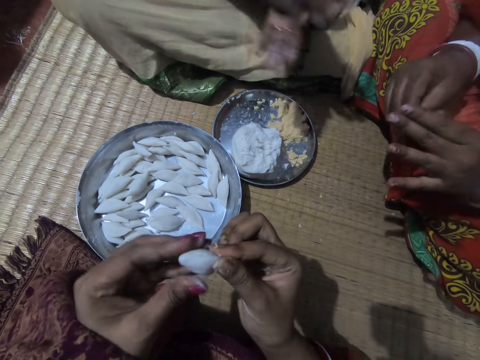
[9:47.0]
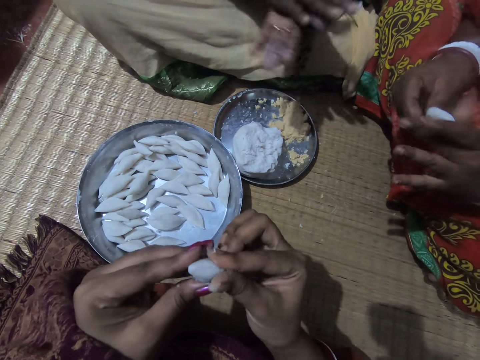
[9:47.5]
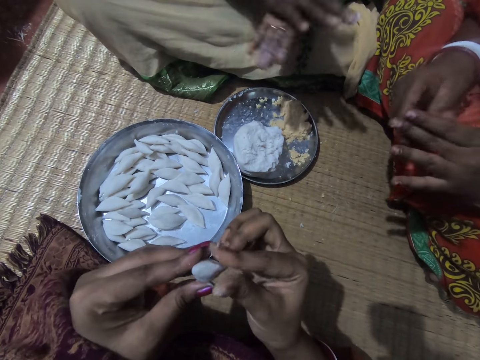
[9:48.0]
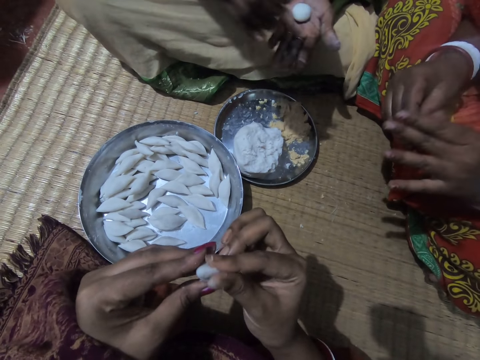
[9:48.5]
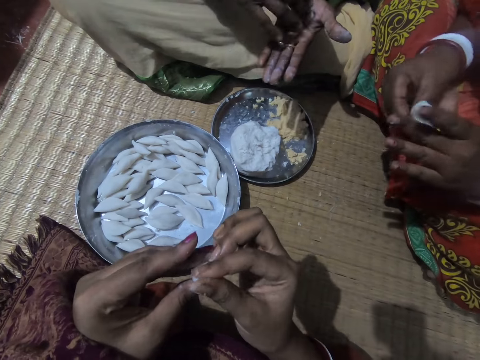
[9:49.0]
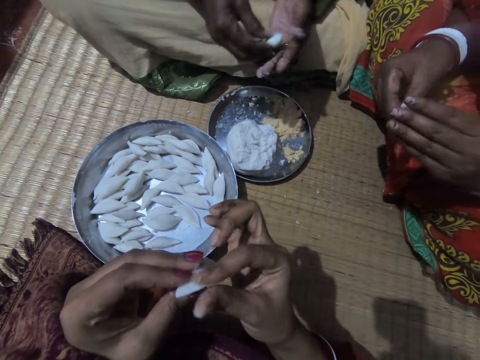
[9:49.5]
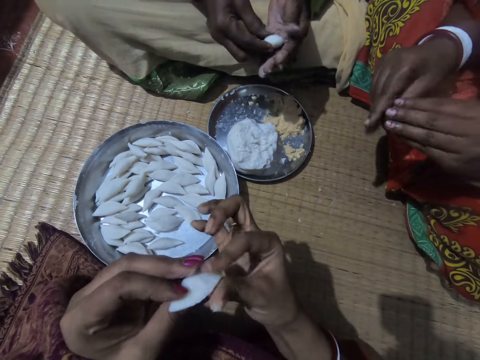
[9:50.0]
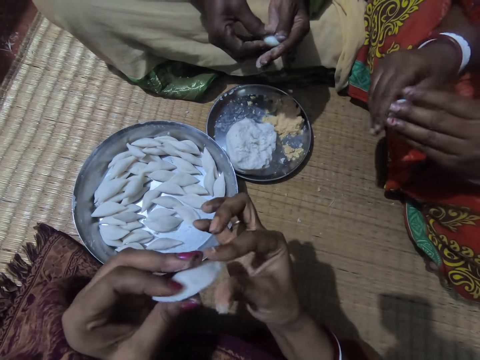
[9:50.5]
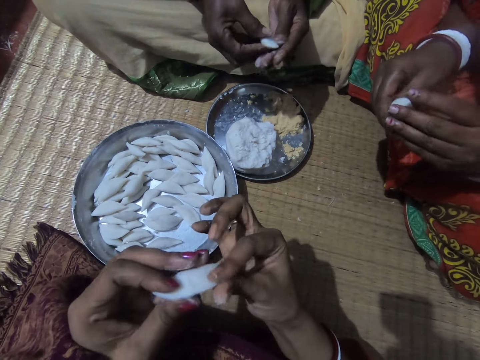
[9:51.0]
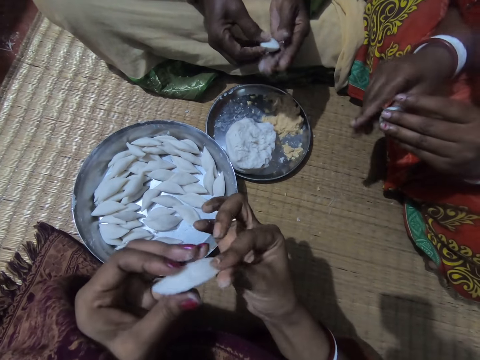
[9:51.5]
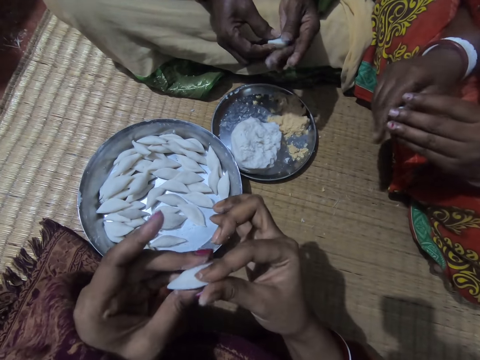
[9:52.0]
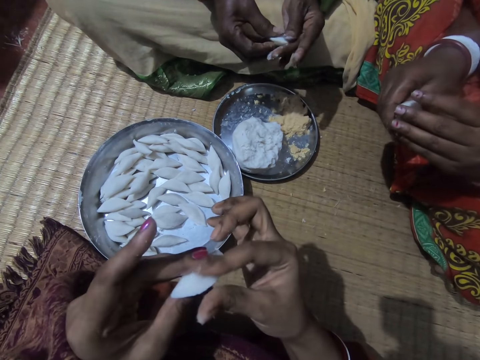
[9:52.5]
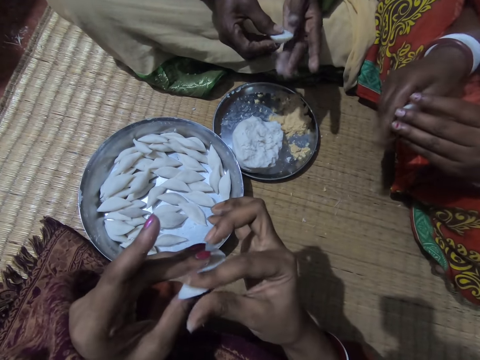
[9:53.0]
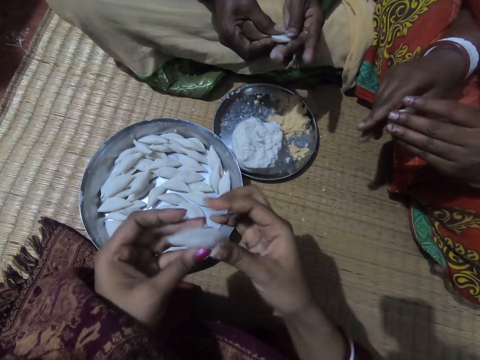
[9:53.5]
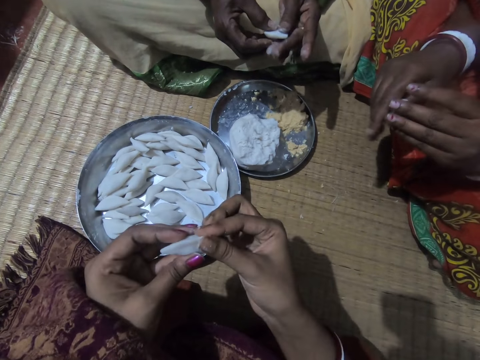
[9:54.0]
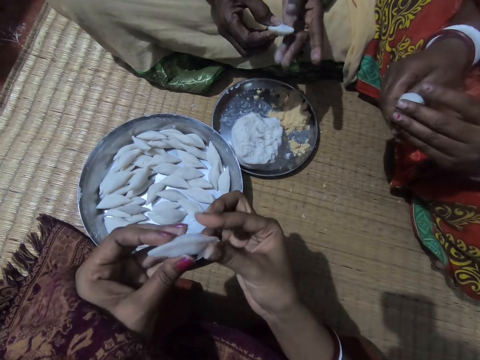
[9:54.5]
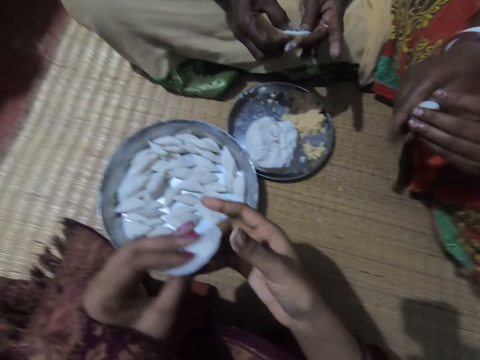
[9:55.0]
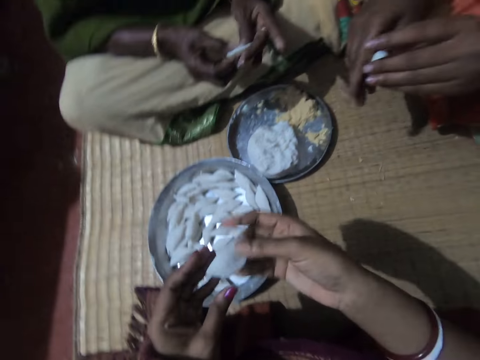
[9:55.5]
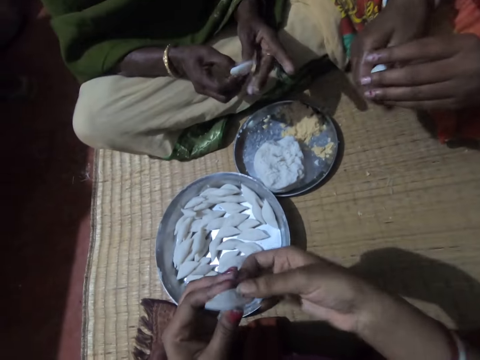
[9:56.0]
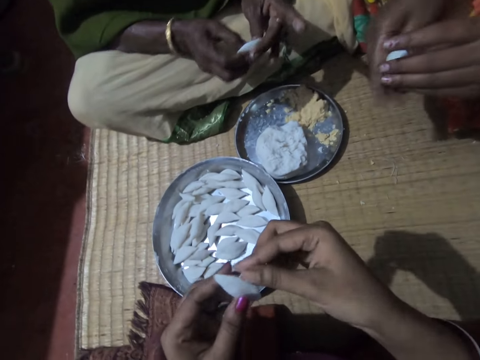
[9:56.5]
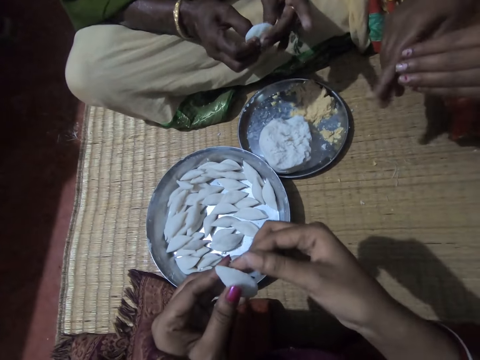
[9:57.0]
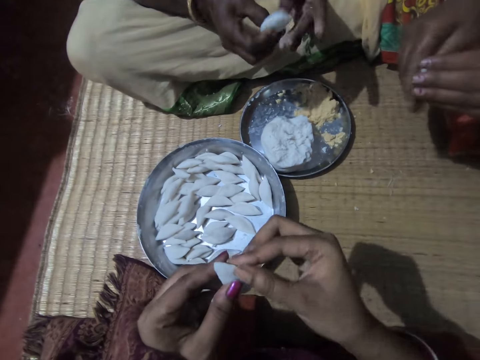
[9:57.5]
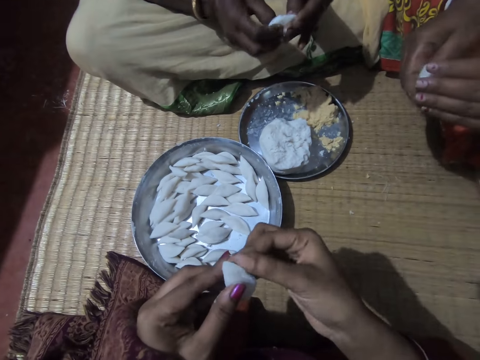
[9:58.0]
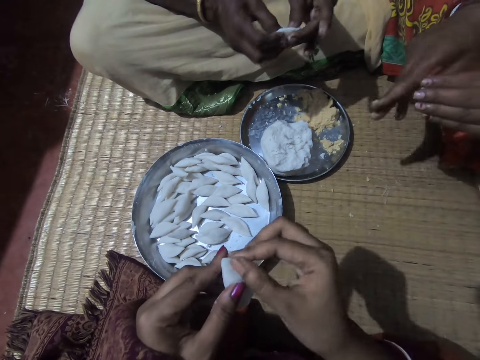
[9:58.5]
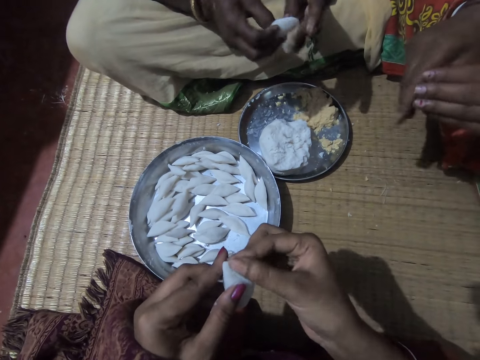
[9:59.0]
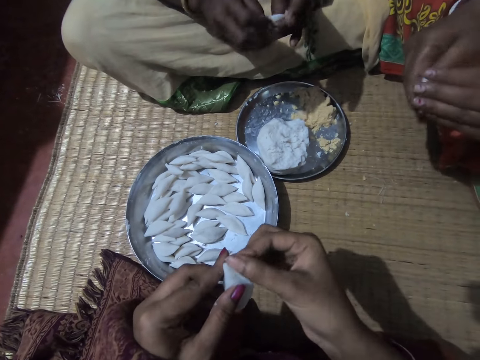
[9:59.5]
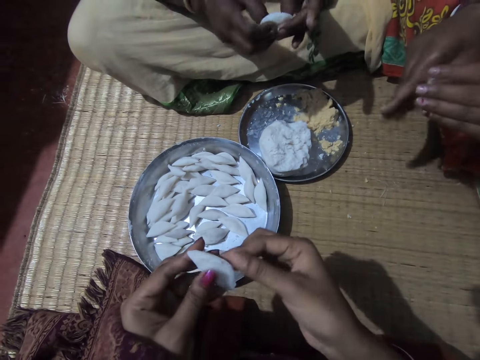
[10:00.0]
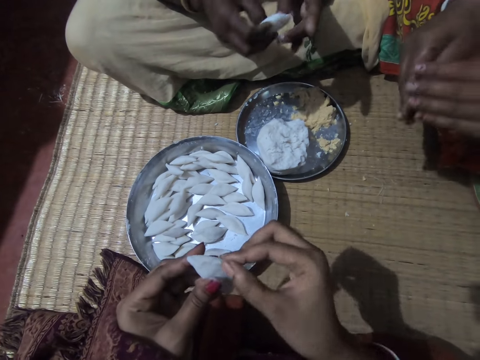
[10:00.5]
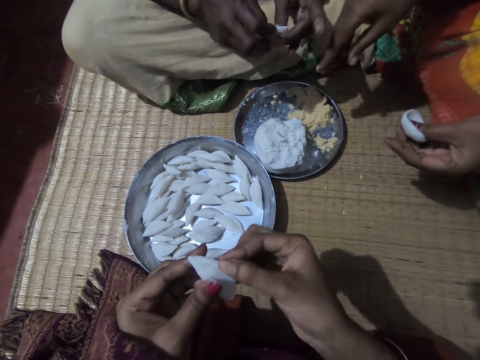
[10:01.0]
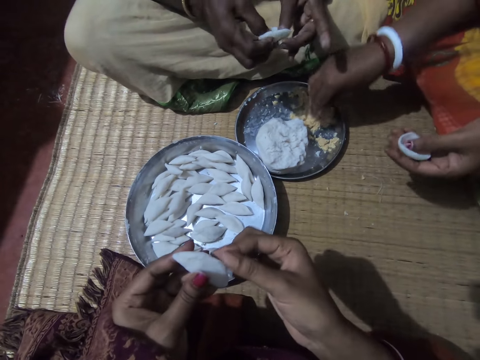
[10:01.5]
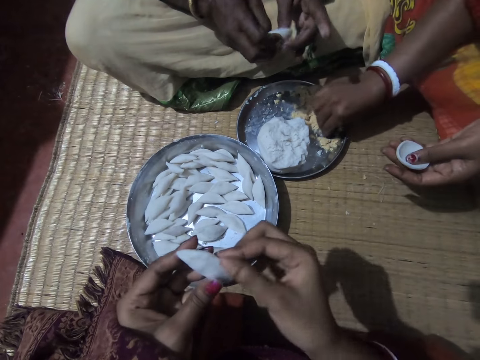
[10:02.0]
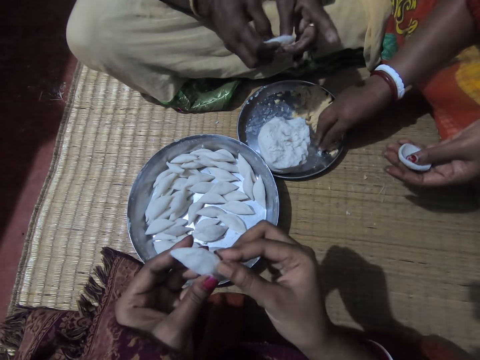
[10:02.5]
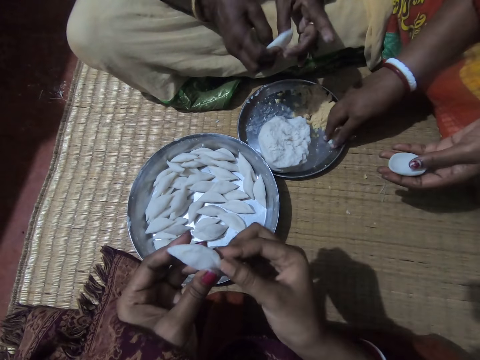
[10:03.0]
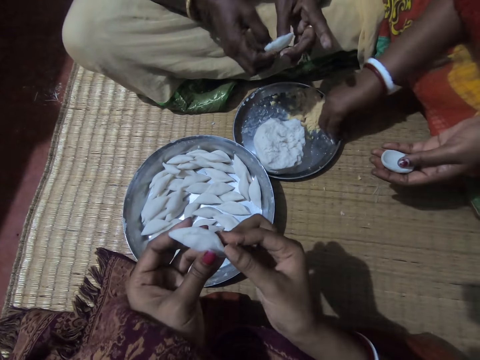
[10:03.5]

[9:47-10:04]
The man rolls the dough. The woman kneads the dough. The camera wearer closes the dough. The woman kneads the dough. The man kneads the dough. The camera wearer closes the dough. The woman kneads the dough. The man kneads the dough. The camera wearer closes the dough. The woman kneads the dough. The man kneads the dough. The camera wearer closes the dough. The woman kneads the dough. The man kneads the dough. The camera wearer closes the dough. The woman kneads the dough. The man kneads the dough. The camera wearer closes the dough. The woman kneads the dough. The man kneads the dough. The camera wearer closes the dough. The woman shapes the dough. The man shapes the dough. The camera wearer closes the dough. The woman shapes the dough. The man shapes the dough. The camera wearer closes the dough. The woman picks up some corn meal from the plate with her right hand.

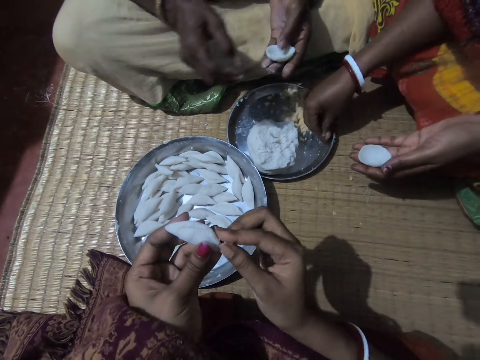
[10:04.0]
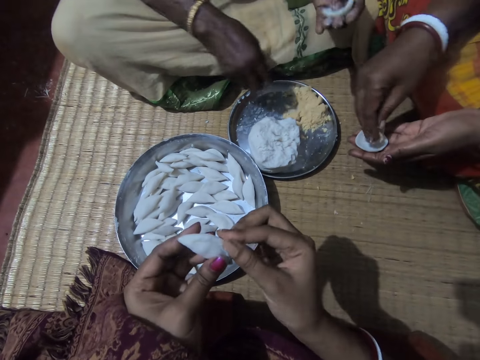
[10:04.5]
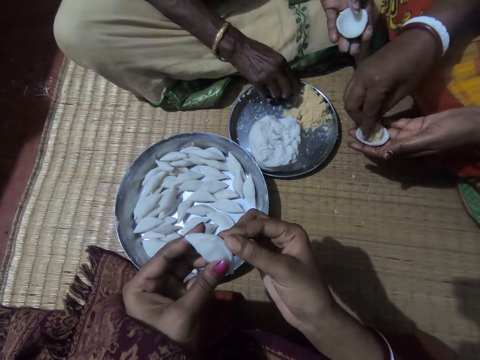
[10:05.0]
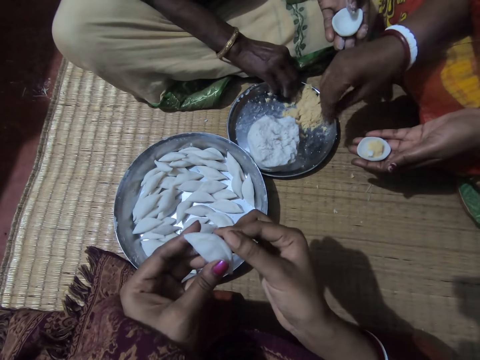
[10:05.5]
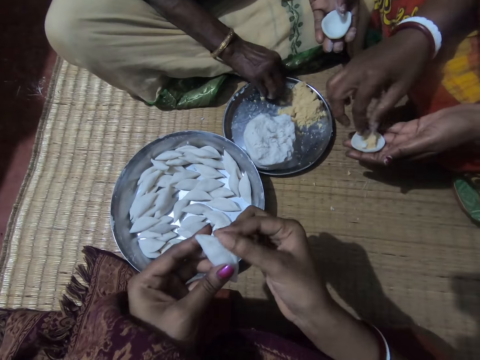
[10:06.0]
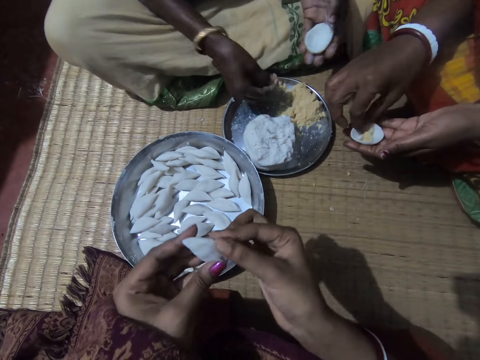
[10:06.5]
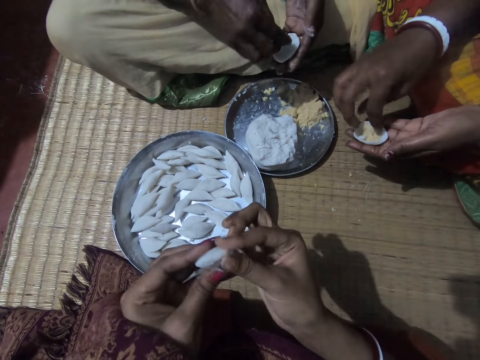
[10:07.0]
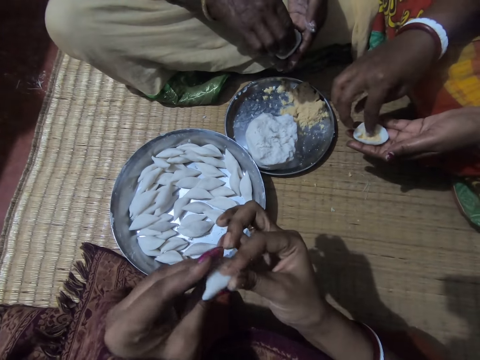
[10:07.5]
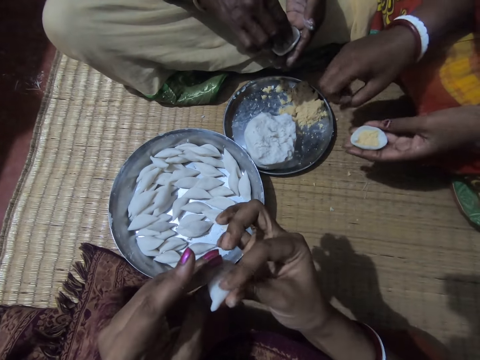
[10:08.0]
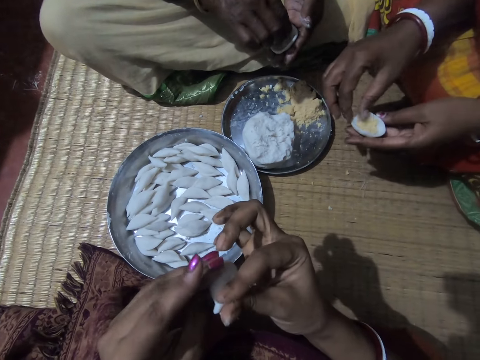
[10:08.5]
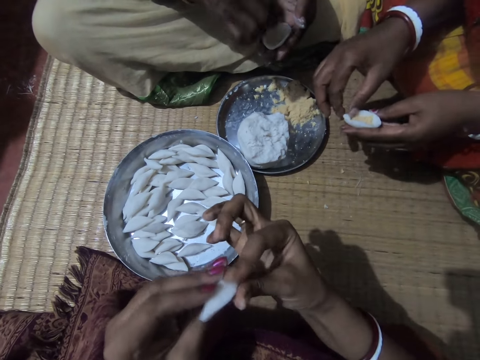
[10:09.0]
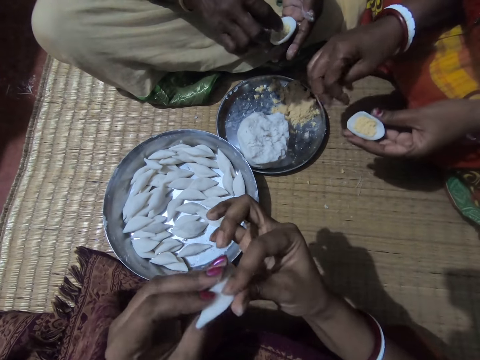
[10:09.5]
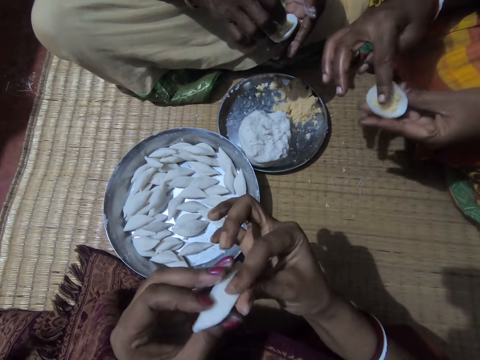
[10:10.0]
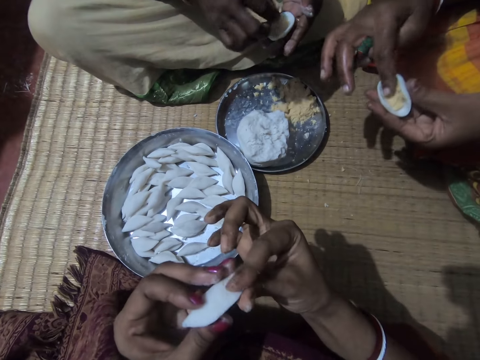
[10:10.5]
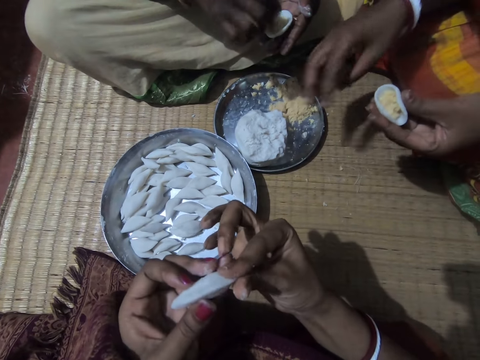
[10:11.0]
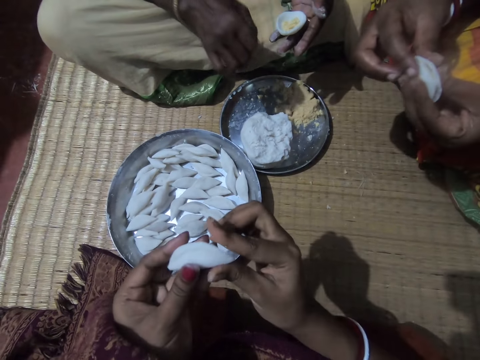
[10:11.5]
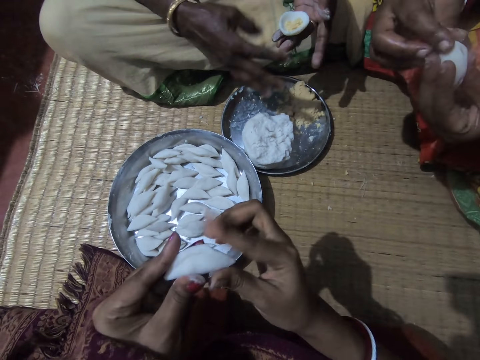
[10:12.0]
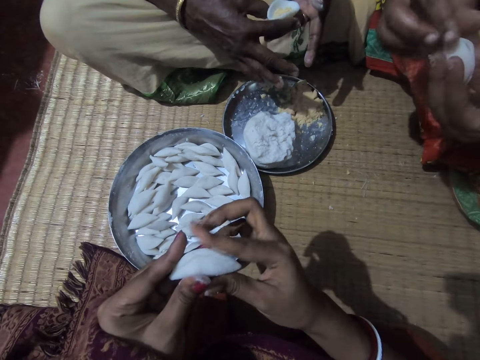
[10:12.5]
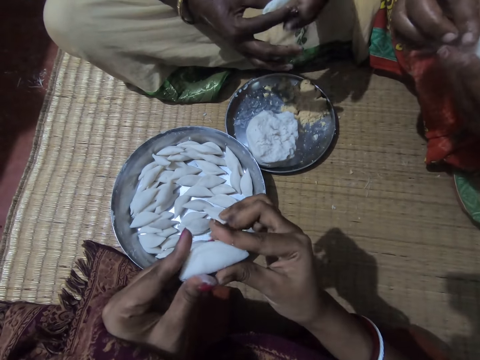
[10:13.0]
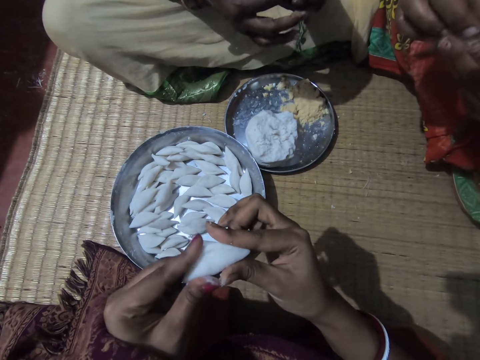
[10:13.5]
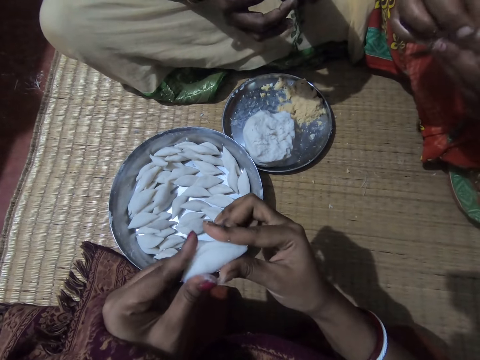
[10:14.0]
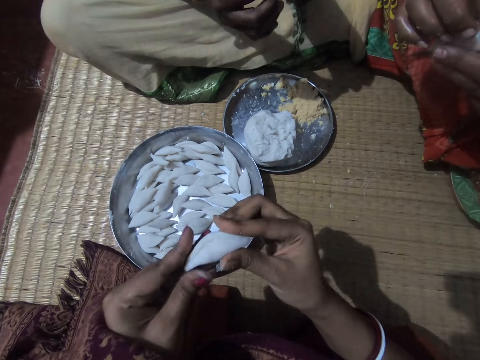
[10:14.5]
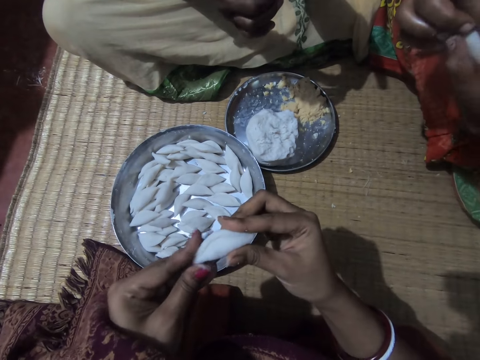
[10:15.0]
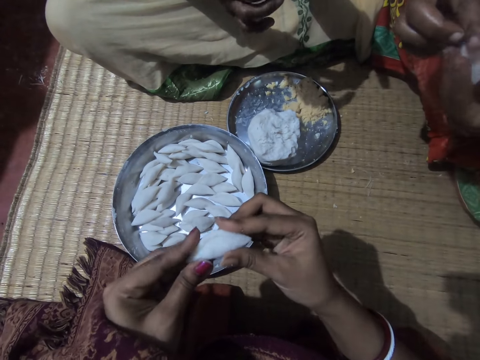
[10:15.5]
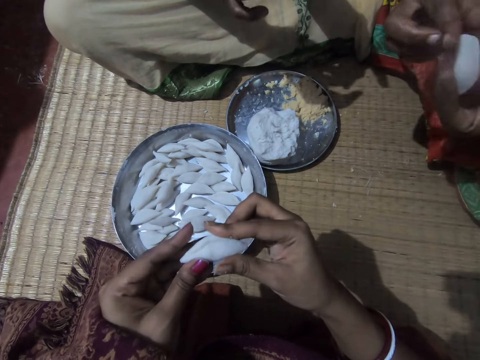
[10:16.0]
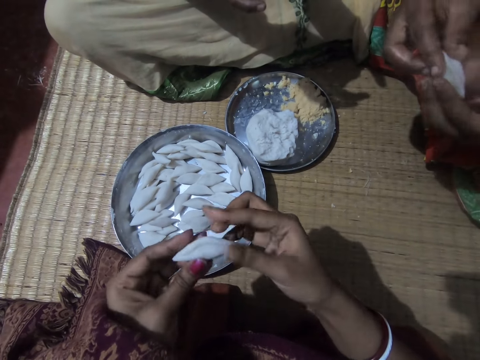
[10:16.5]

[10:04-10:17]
The woman puts the corn meal into the corn flour. The man picks up some corn meal from the plate with his right hand. The man puts the corn meal into the corn flour. The camera wearer closes the dough. The woman drops the filling. The man sorts the filling in the dough. The woman closes the dough. The camera wearer closes the dough. The woman folds the corn flour with both hands. The man closes the dough. The woman closes the dough. The camera wearer closes the dough. The woman closes the dough. The camera wearer shapes the dough.
